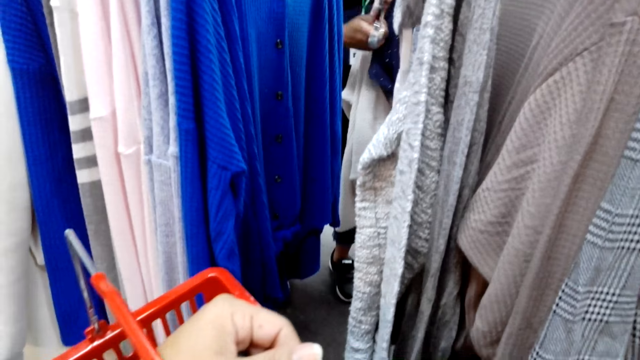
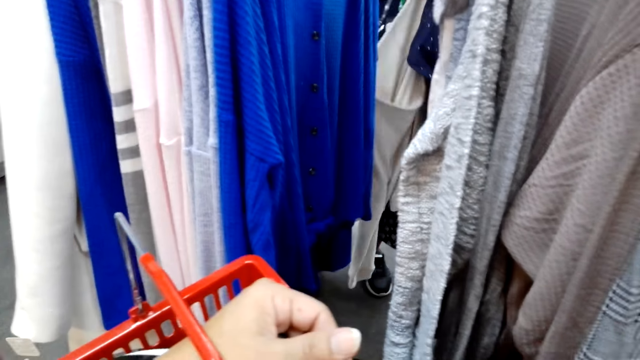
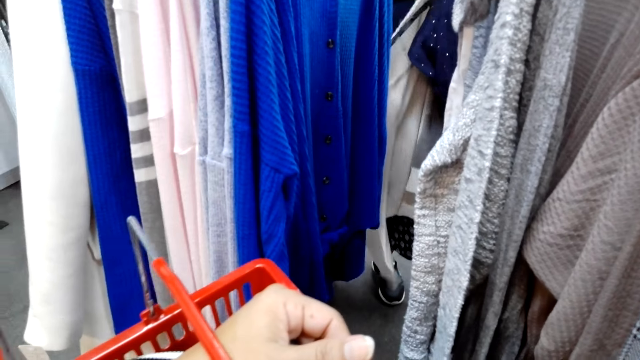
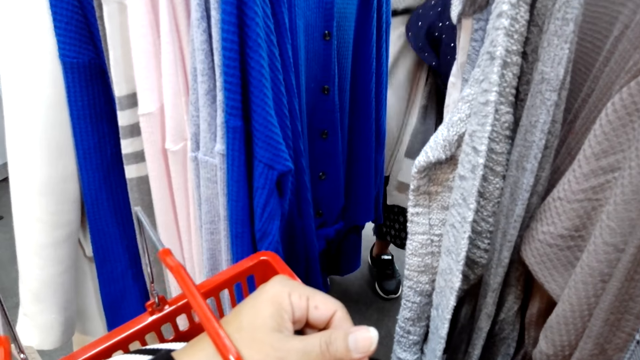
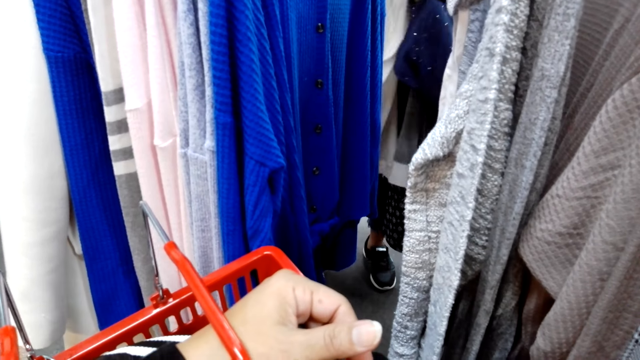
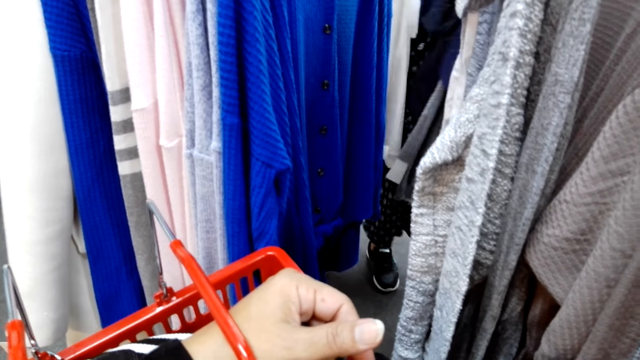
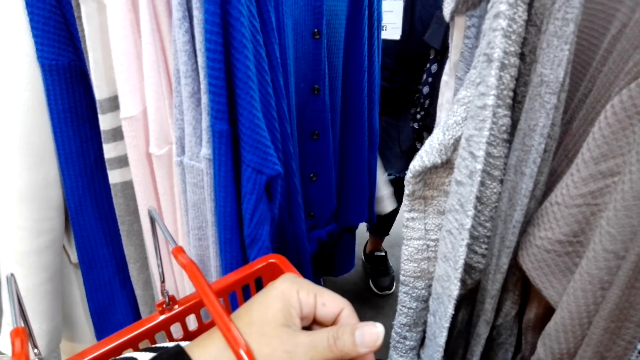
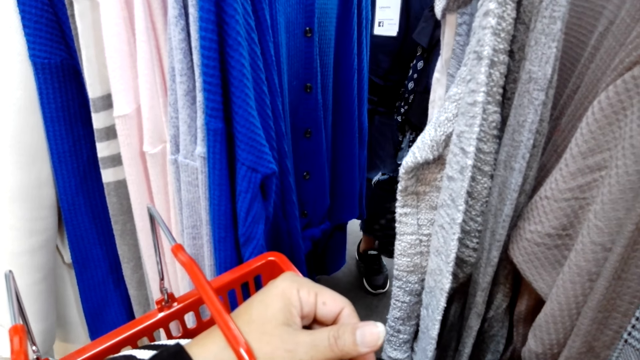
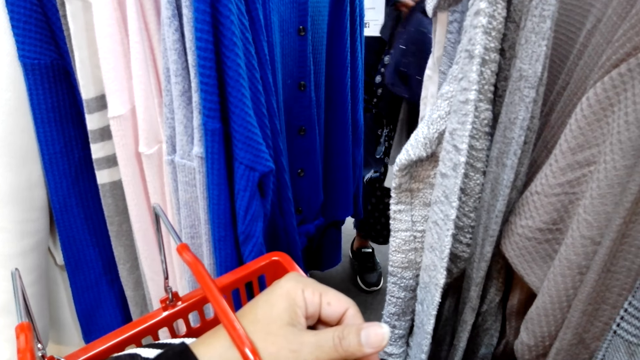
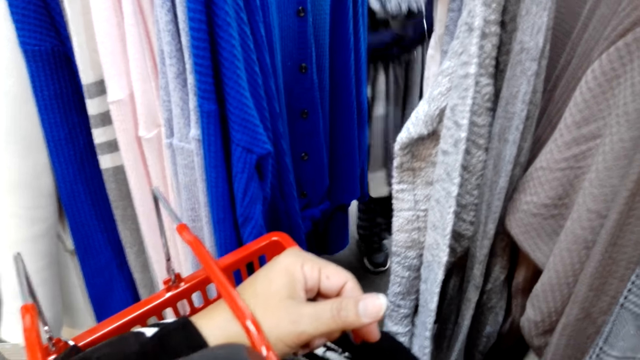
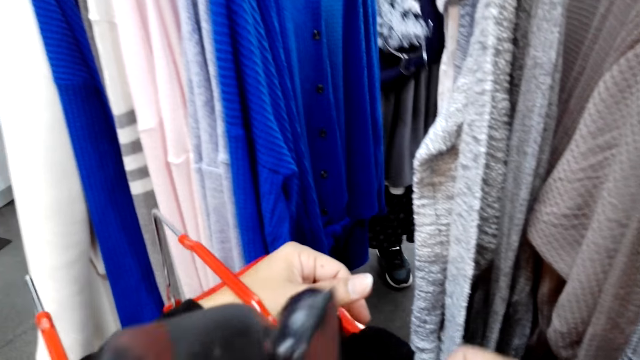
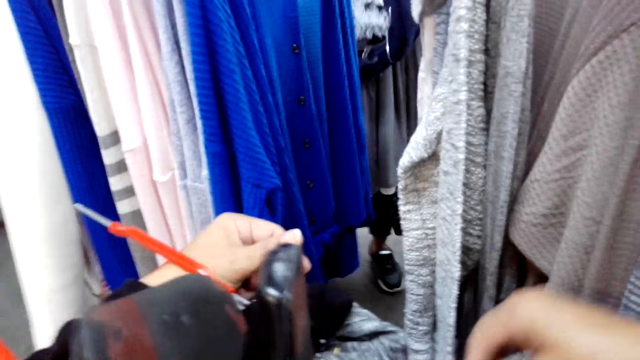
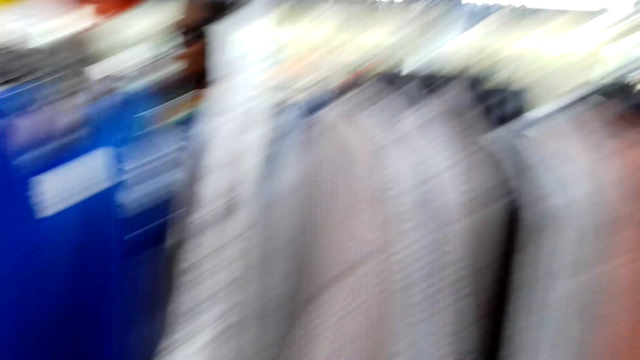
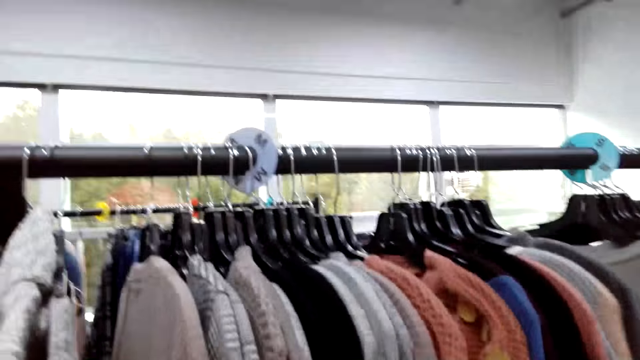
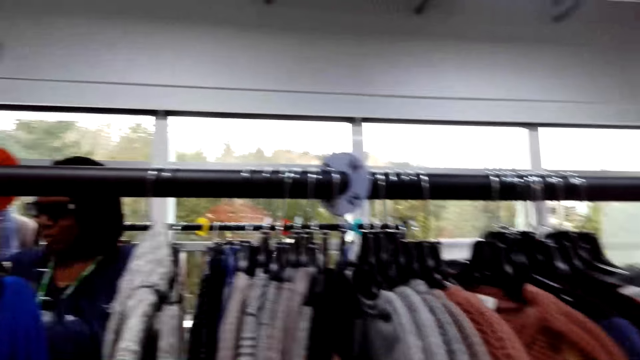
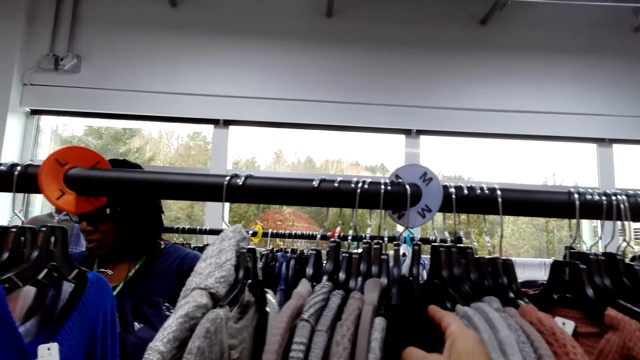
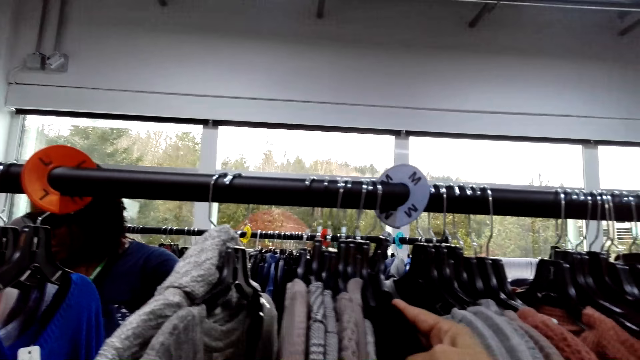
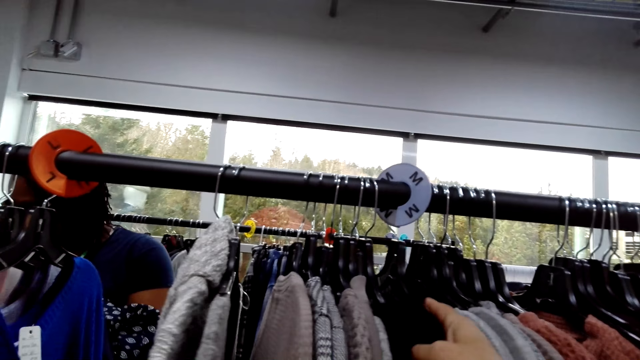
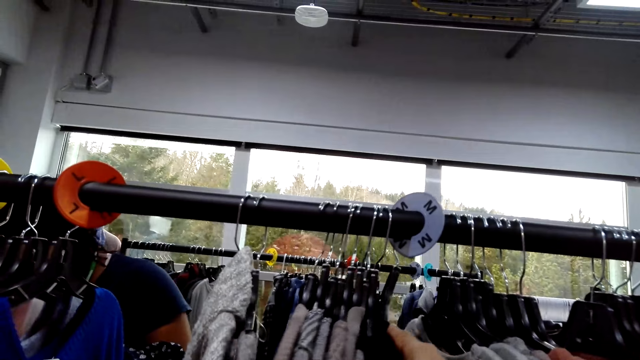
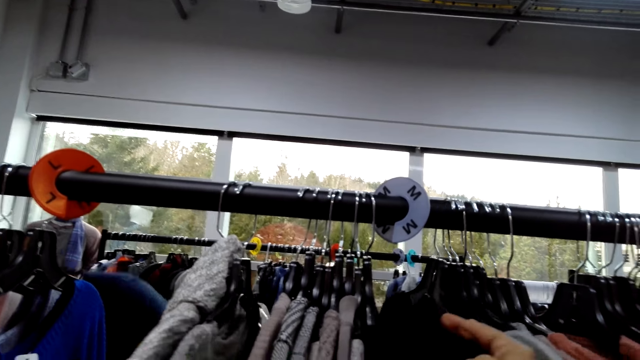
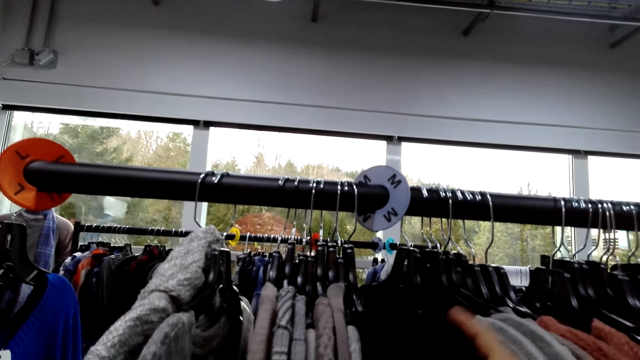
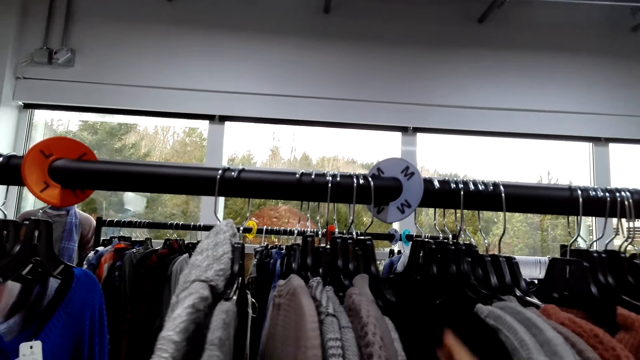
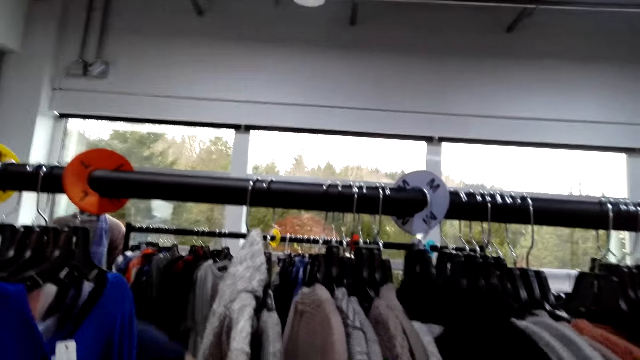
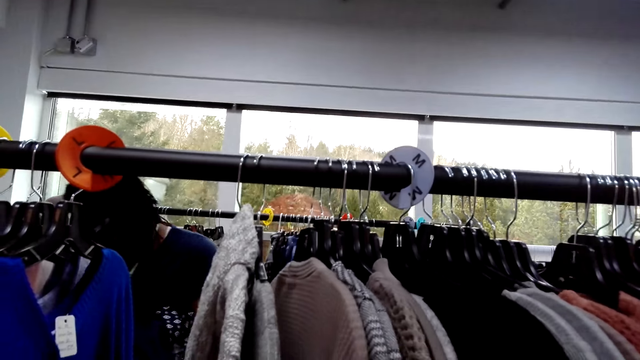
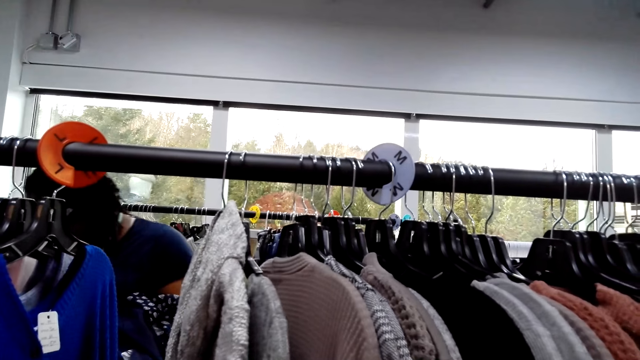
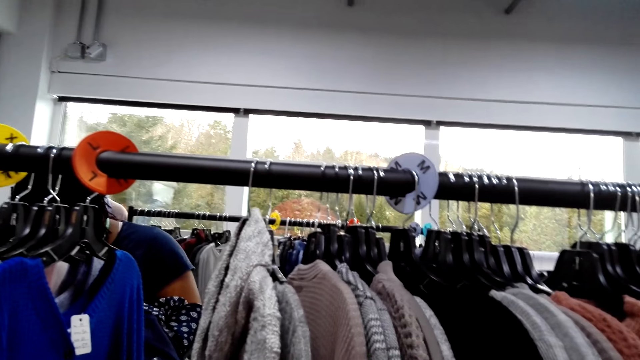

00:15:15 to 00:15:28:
A woman puts a hanger in a cloth. The camera wearer touches clothes on the line. They sort clothes on a hanger stand.

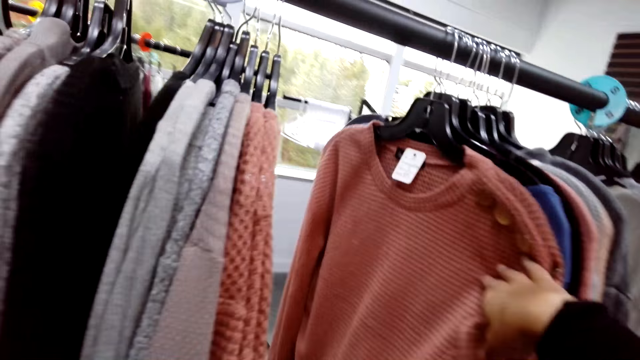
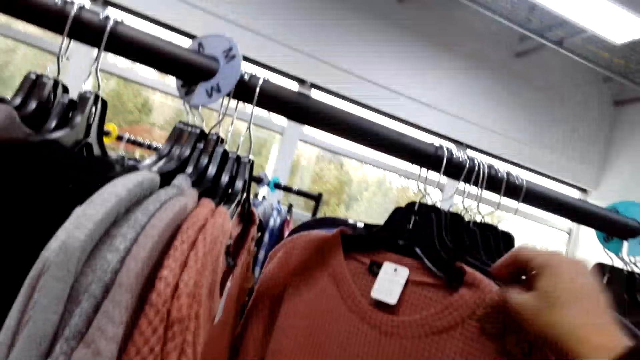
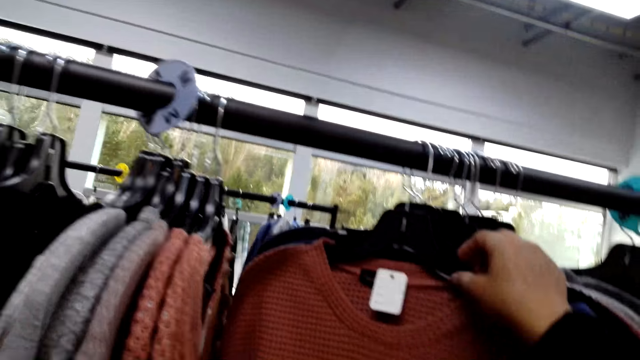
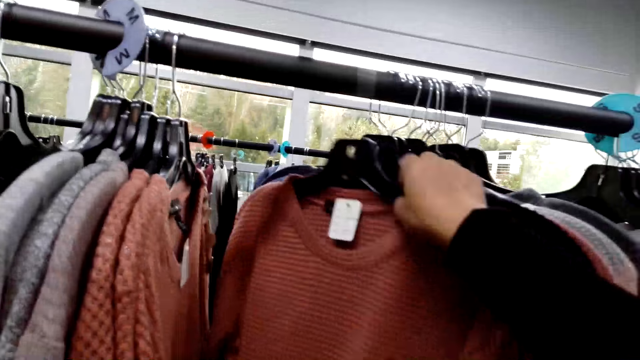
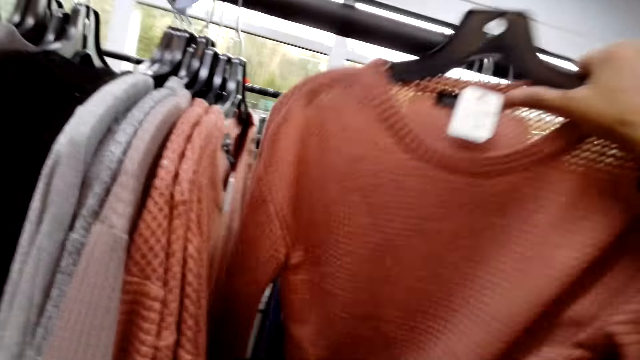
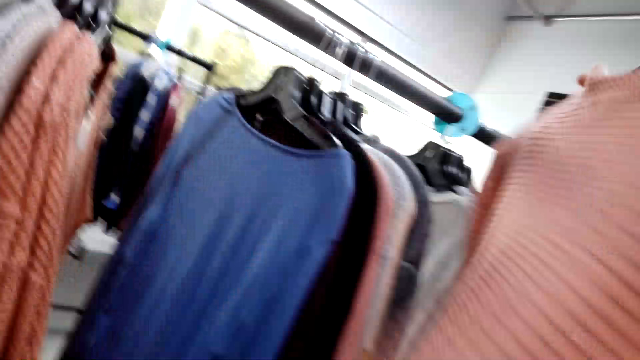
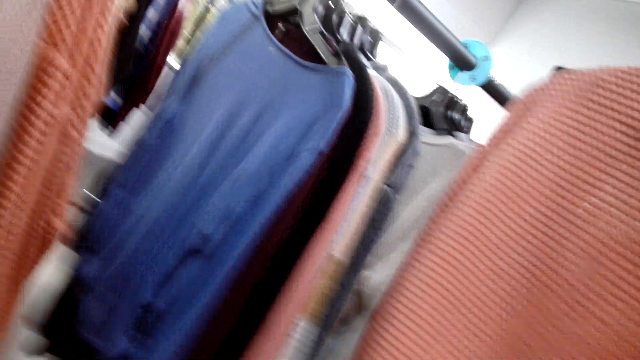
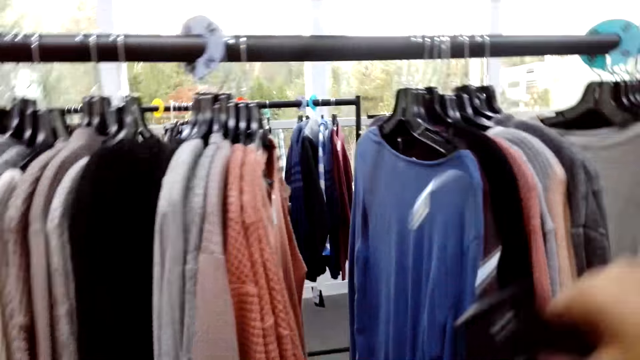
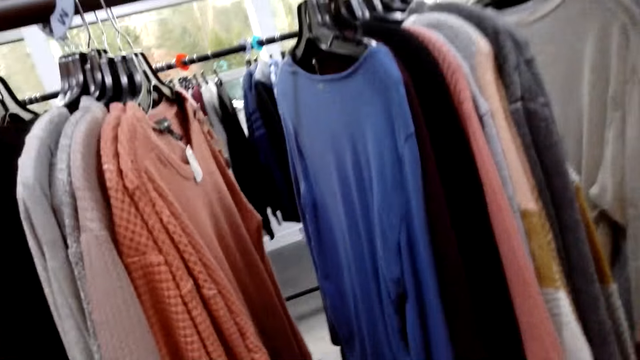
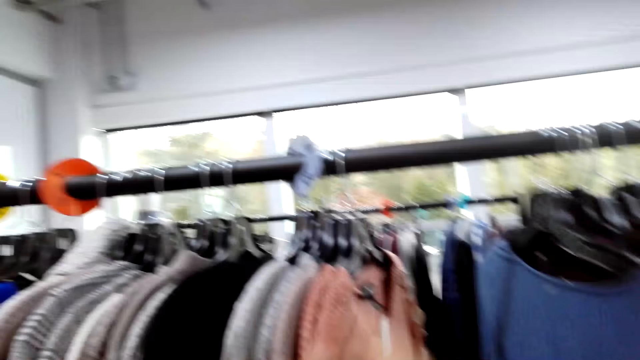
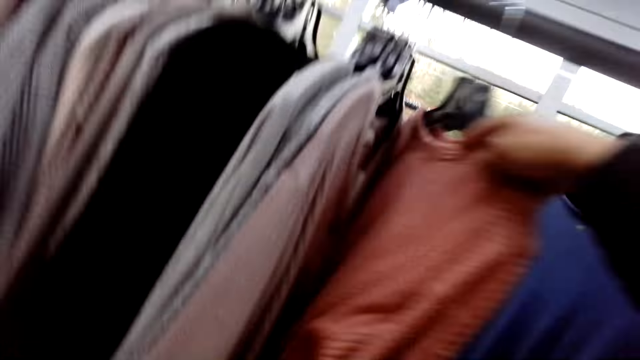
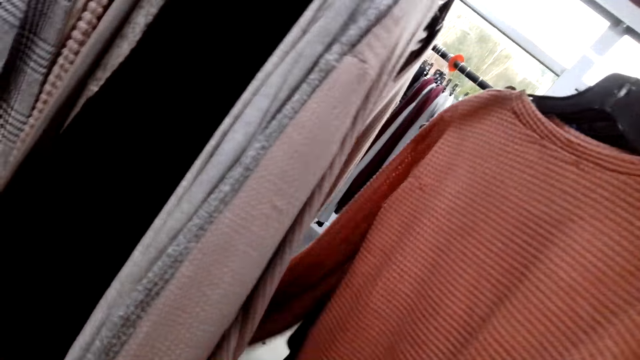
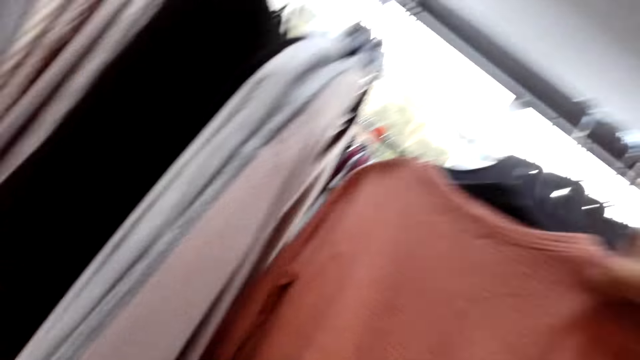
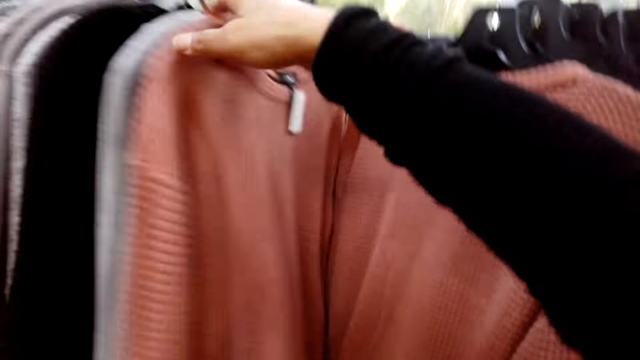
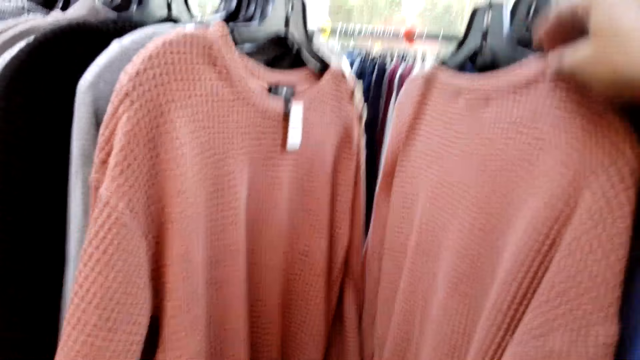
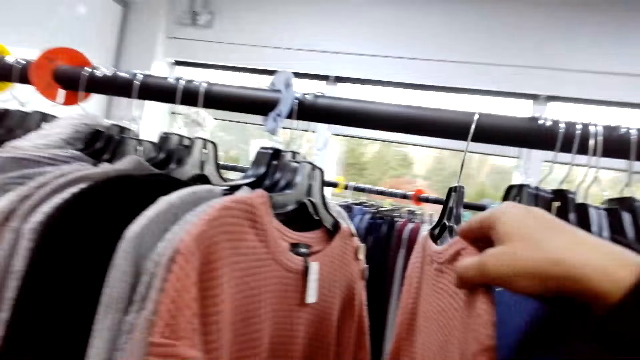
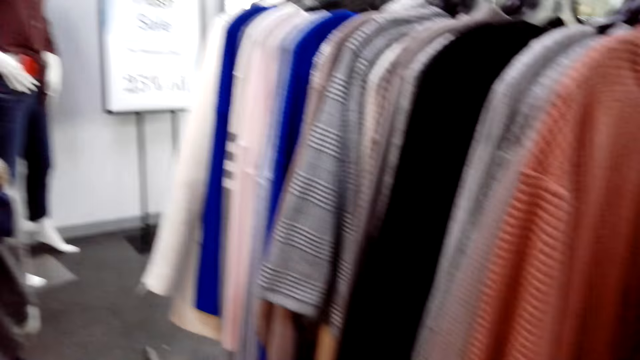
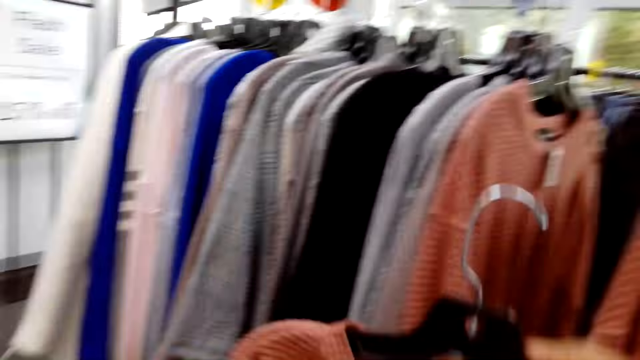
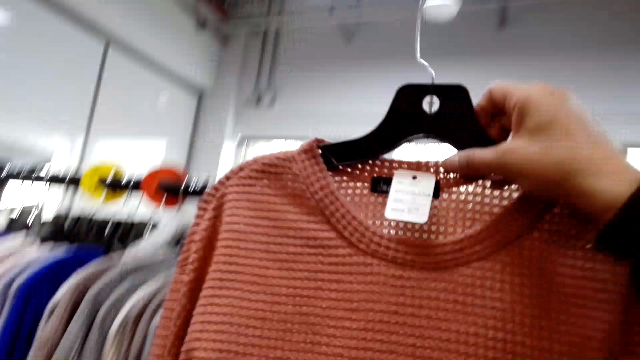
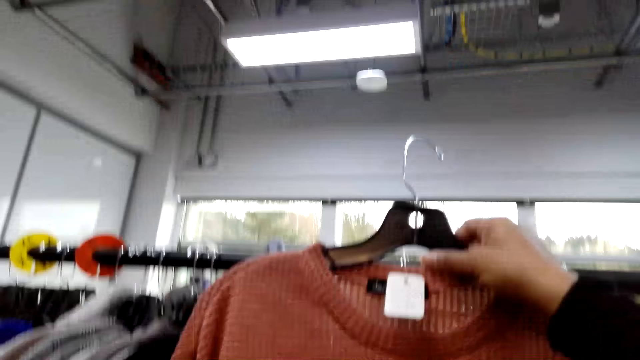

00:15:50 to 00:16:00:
The camera wearer takes a sweater from the clothes line. They touch clothes on the line. They sort clothes on a hanger stand. They take the sweater from the clothes line.
